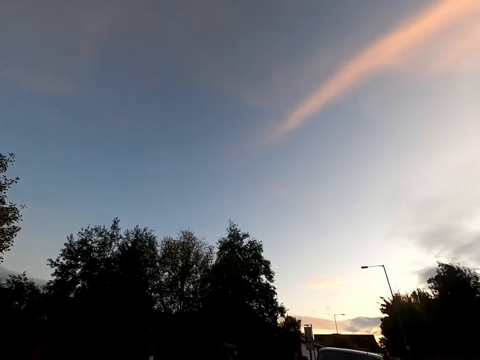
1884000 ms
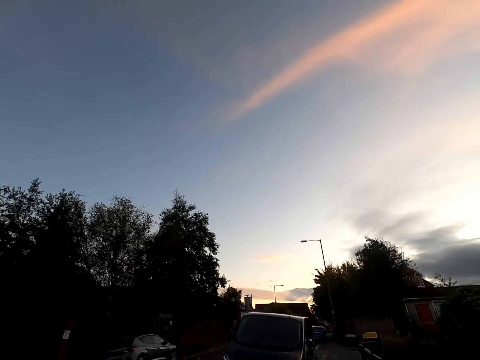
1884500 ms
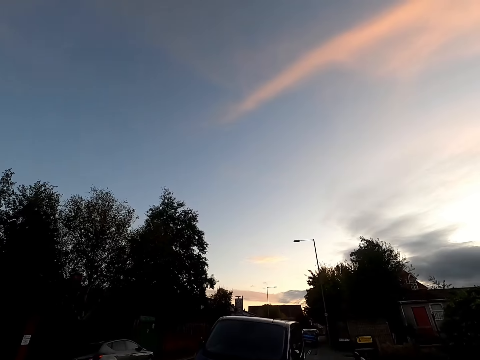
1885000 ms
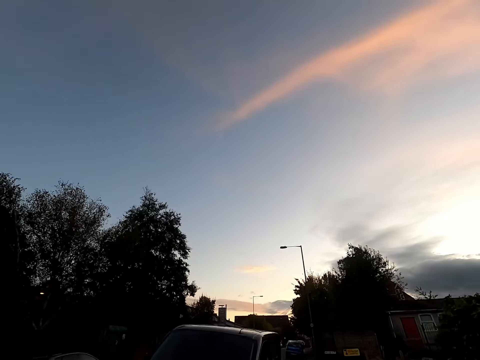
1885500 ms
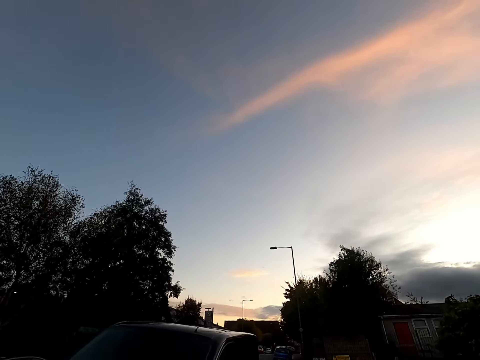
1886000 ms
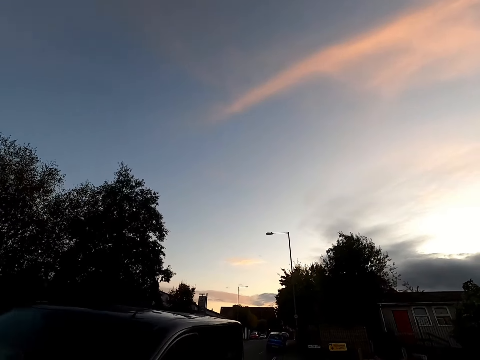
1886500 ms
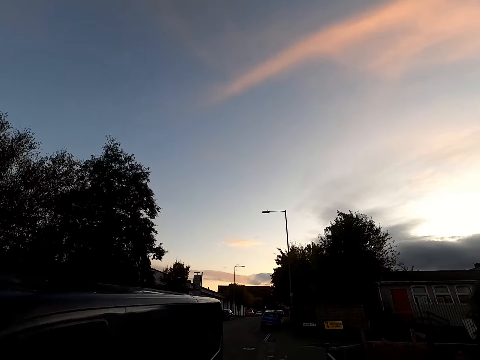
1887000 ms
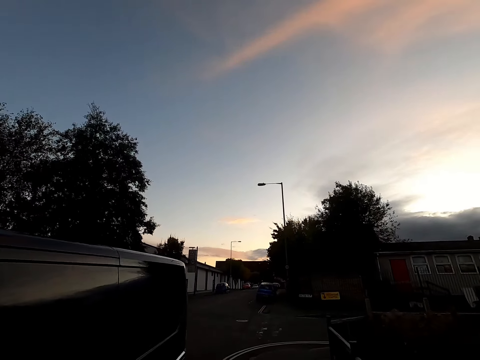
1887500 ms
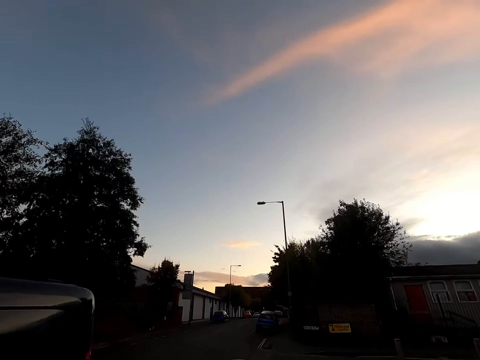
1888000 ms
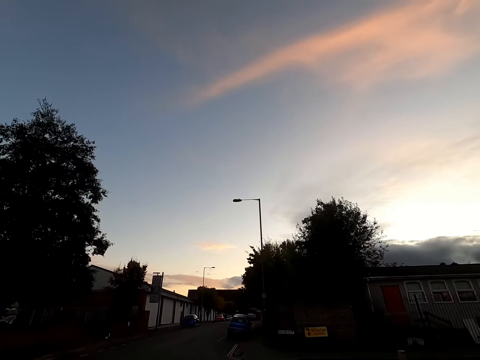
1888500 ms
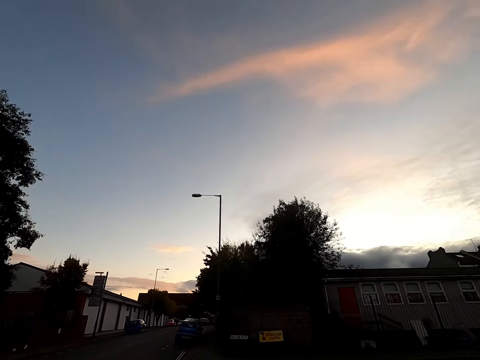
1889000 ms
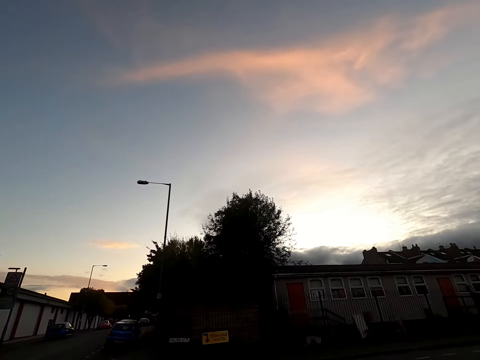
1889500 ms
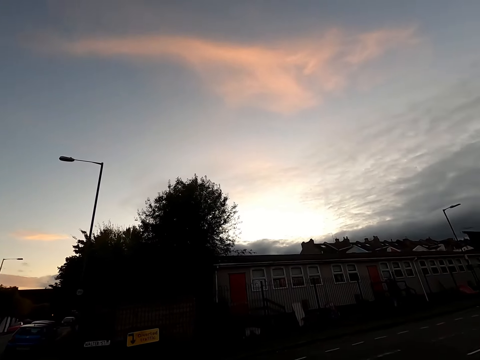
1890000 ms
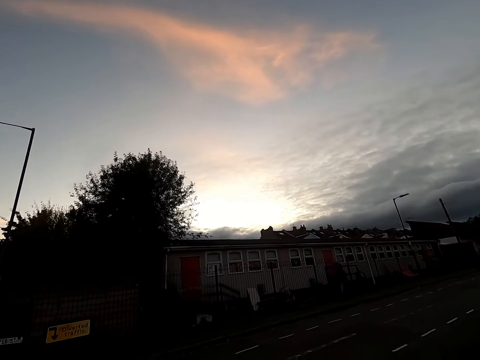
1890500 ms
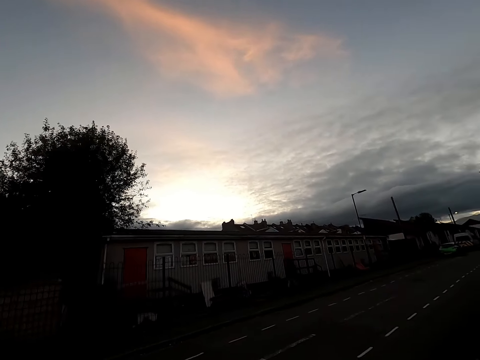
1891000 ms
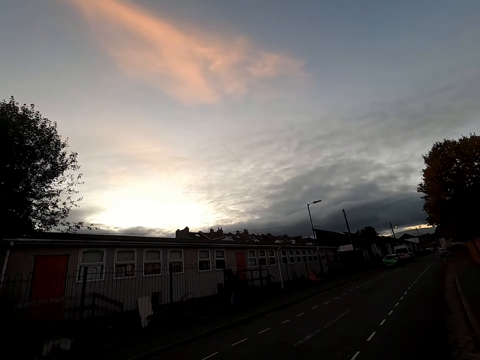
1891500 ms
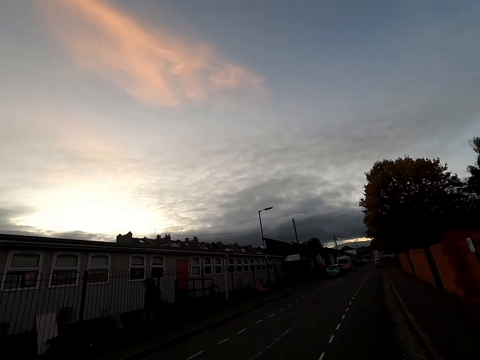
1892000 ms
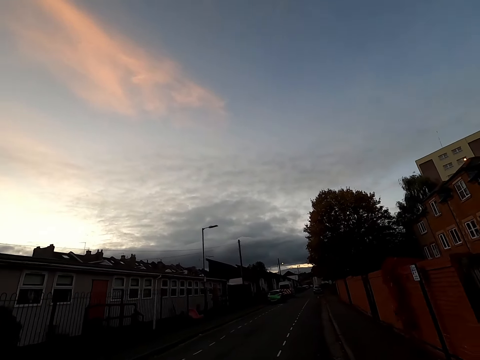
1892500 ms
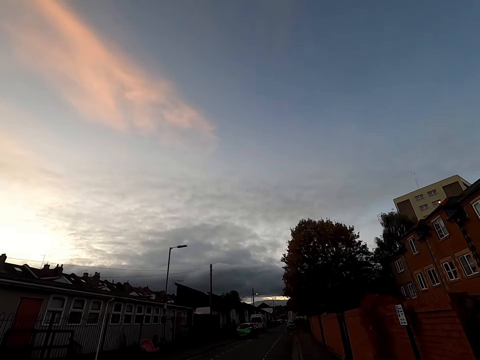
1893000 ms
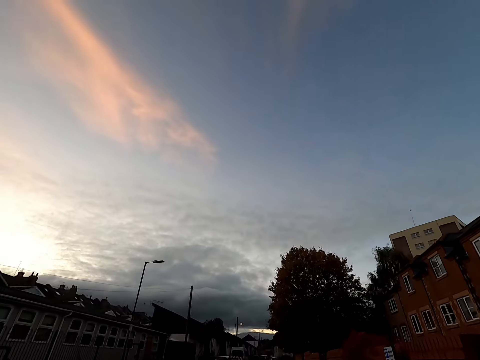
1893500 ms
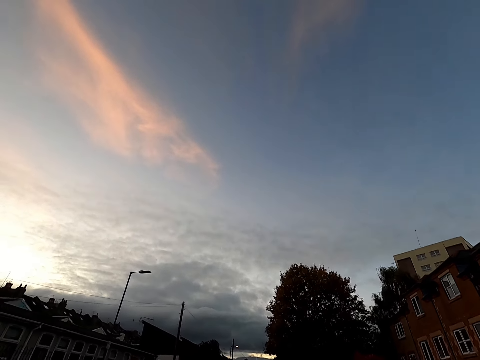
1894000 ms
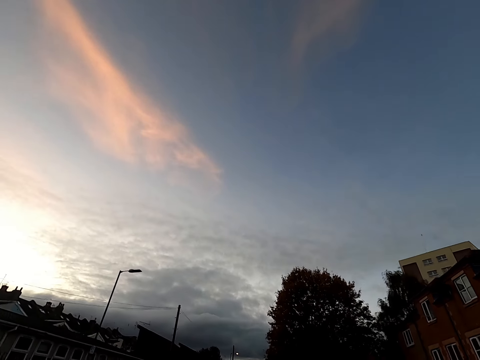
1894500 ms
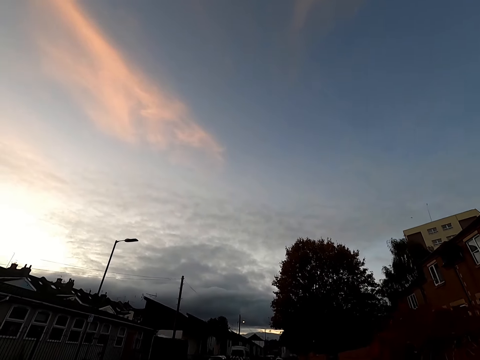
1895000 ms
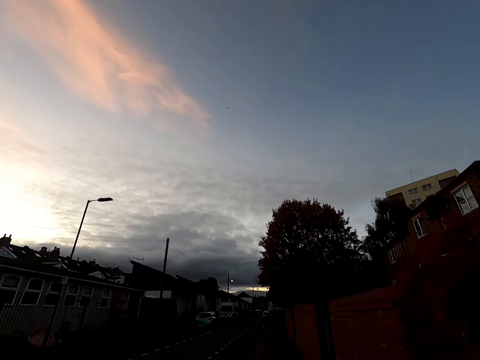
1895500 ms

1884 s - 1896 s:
The camera wearer jogs to the right on the sidewalk.

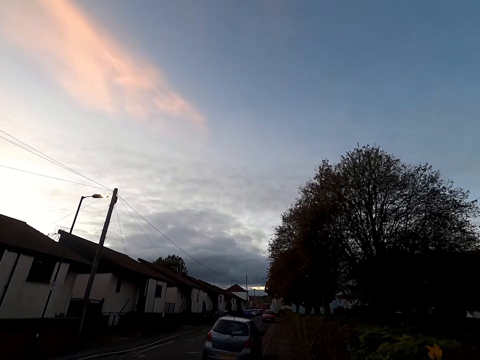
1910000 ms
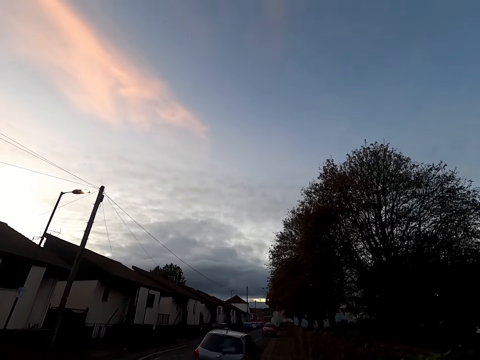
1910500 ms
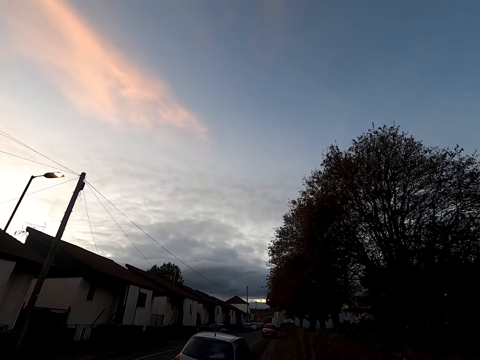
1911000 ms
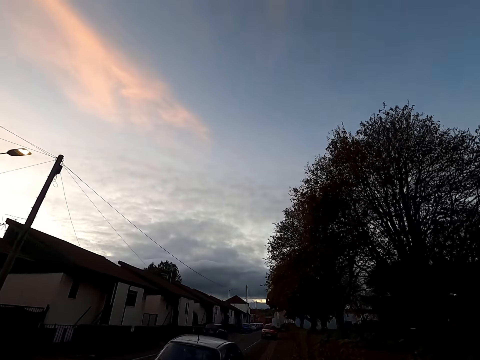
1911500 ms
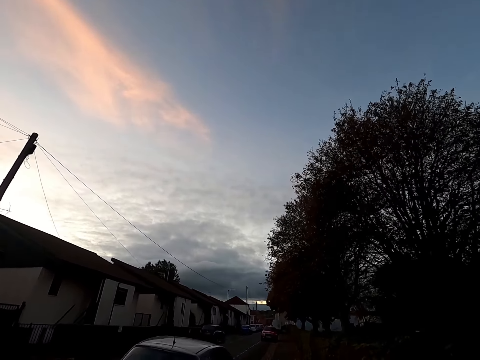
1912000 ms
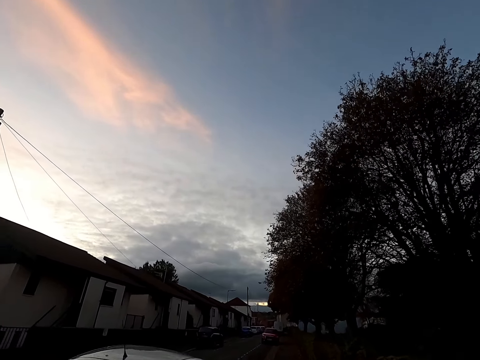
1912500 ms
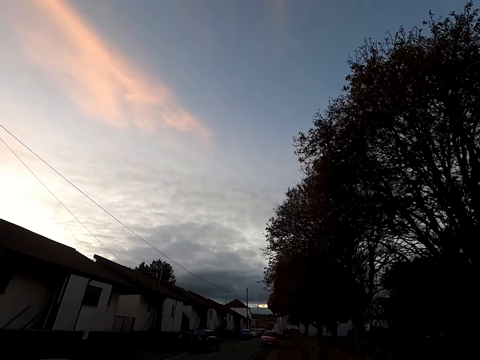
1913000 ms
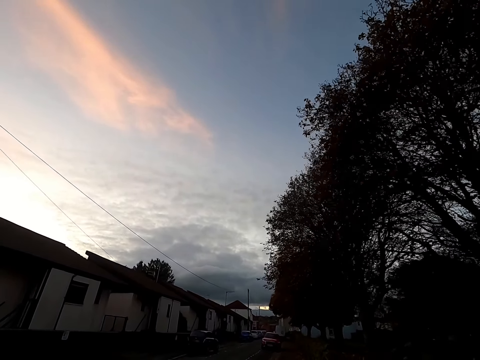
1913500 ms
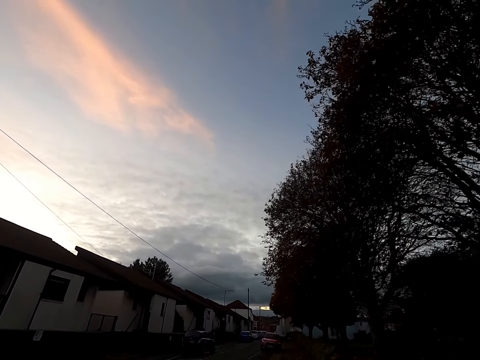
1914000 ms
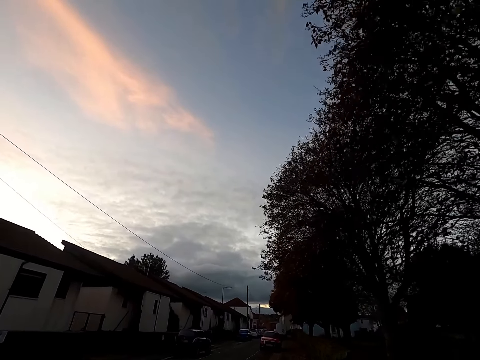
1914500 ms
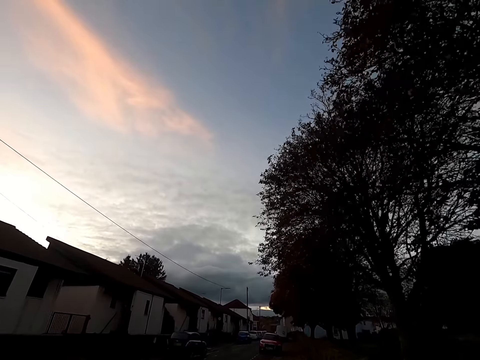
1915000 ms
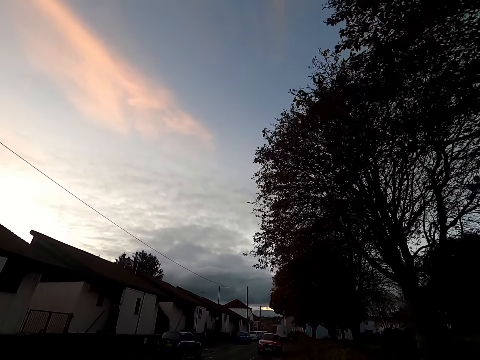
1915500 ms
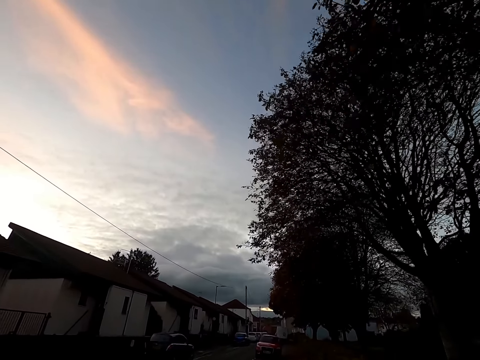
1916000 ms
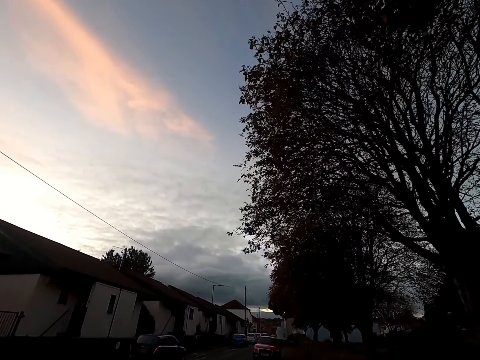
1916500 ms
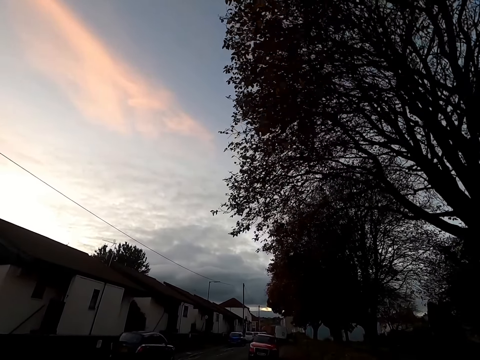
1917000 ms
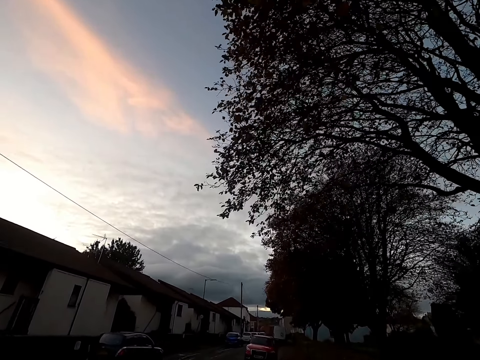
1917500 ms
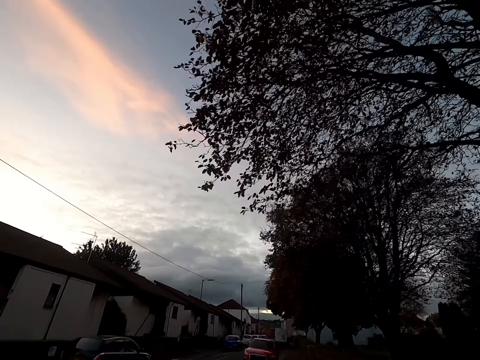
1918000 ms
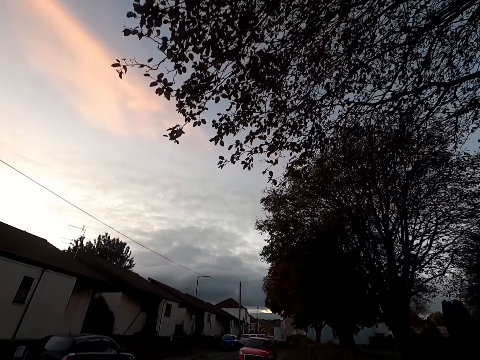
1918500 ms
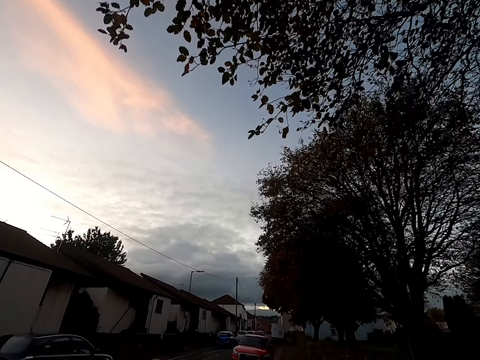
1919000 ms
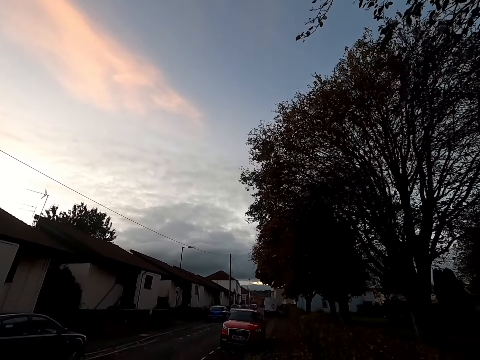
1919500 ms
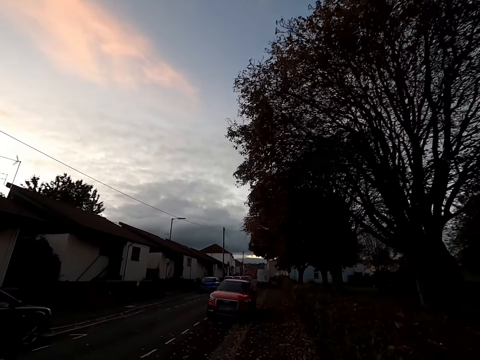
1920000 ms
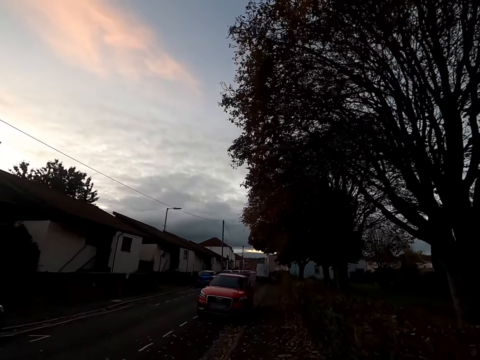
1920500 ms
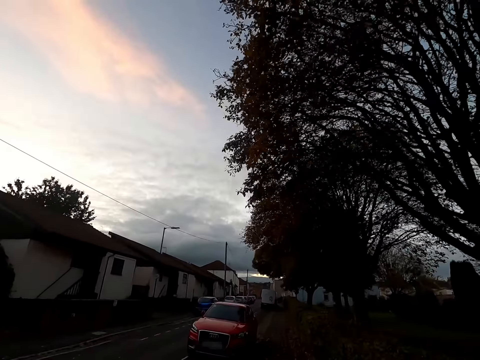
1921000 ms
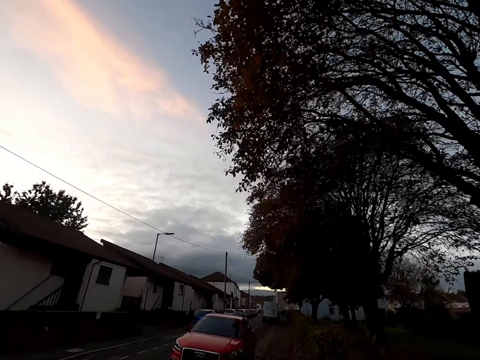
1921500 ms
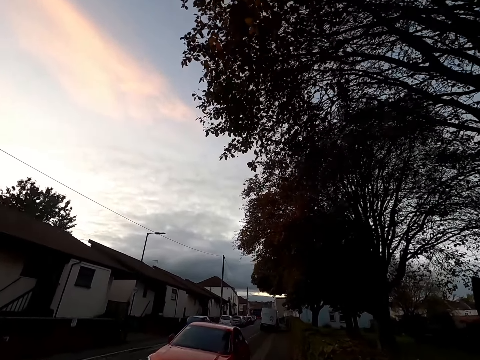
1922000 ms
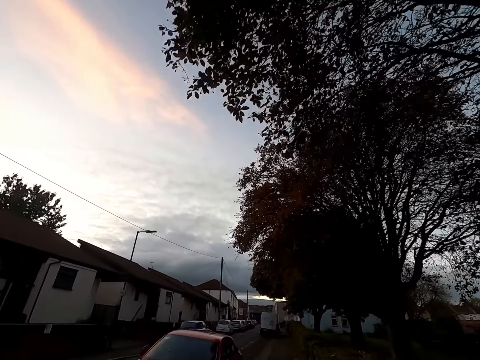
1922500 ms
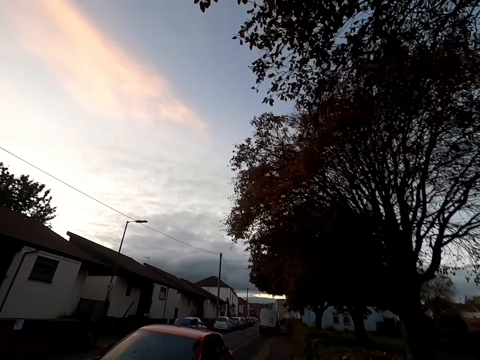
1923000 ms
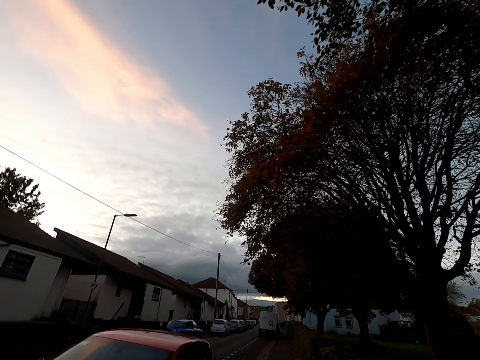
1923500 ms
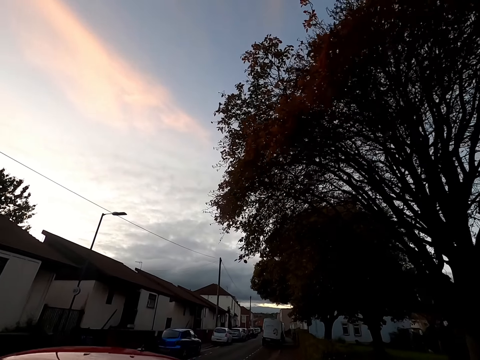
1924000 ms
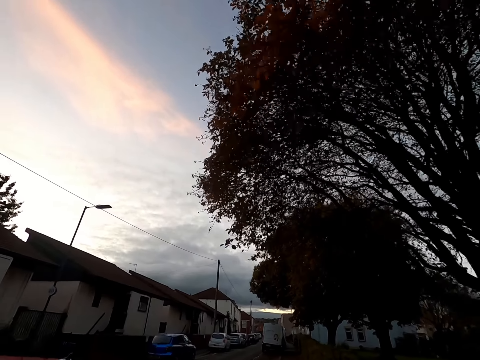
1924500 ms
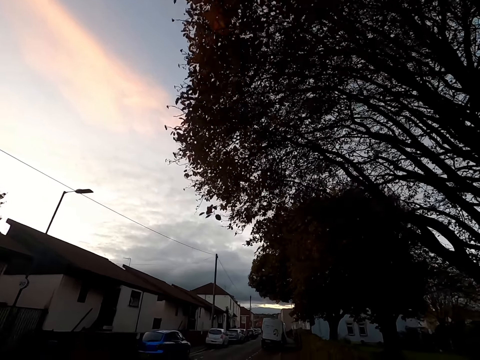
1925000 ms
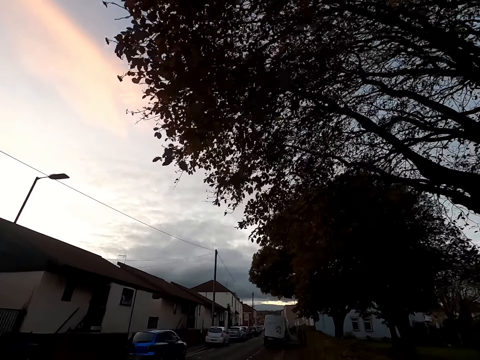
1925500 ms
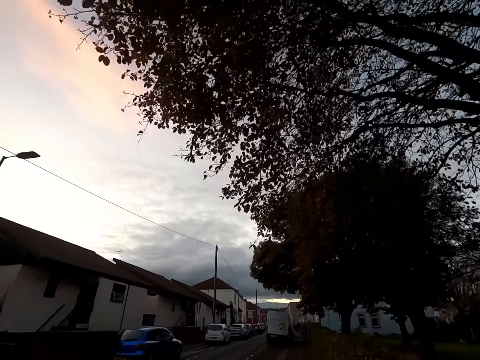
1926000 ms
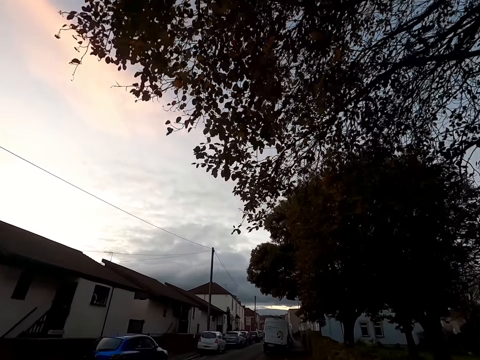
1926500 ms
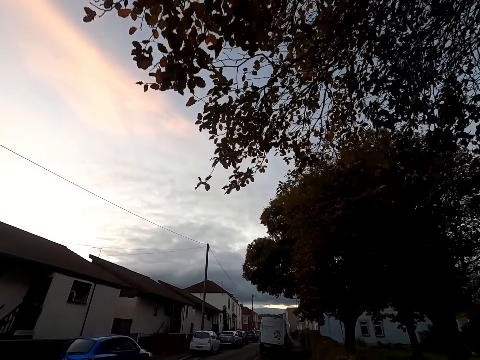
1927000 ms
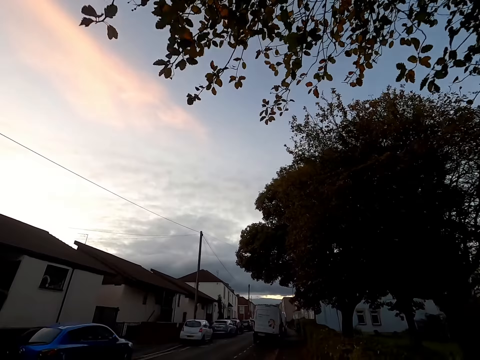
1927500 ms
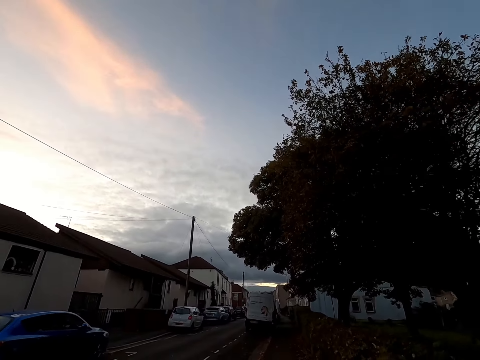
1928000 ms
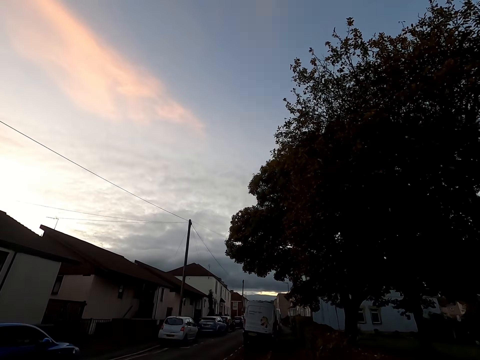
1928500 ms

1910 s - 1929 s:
The camera wearer jogs past a white car. They jog past a red car.
